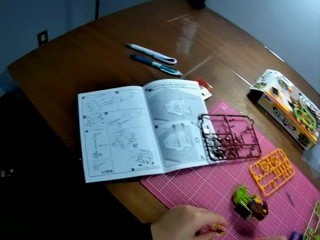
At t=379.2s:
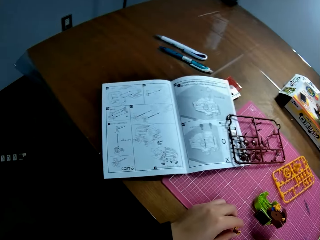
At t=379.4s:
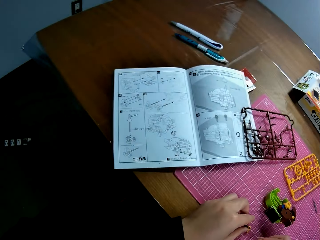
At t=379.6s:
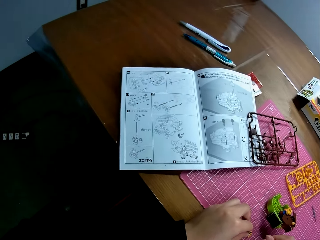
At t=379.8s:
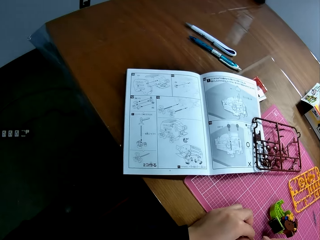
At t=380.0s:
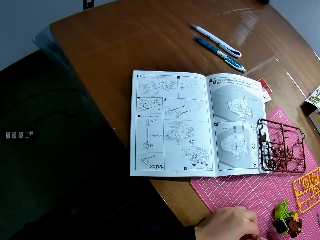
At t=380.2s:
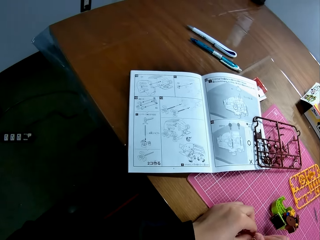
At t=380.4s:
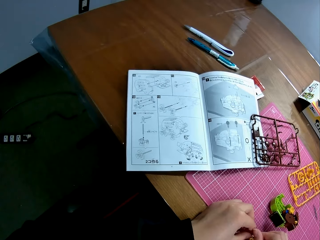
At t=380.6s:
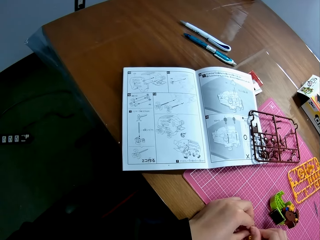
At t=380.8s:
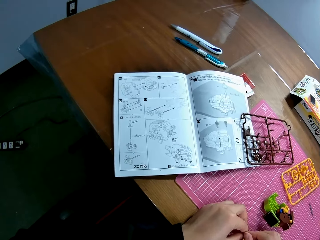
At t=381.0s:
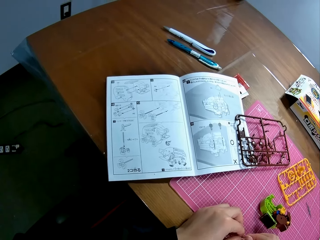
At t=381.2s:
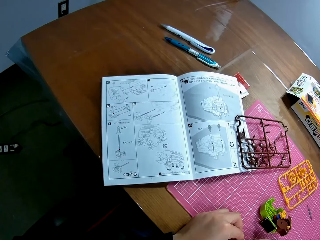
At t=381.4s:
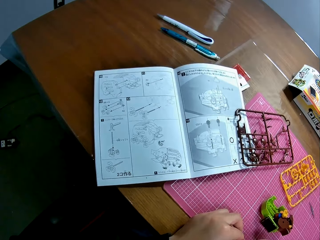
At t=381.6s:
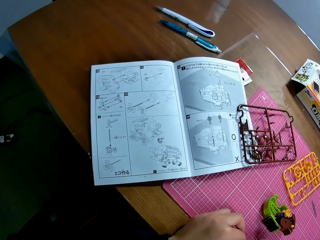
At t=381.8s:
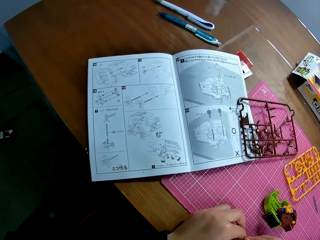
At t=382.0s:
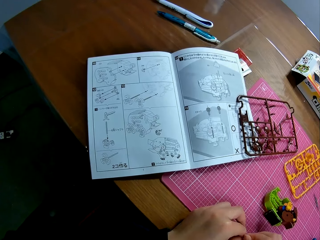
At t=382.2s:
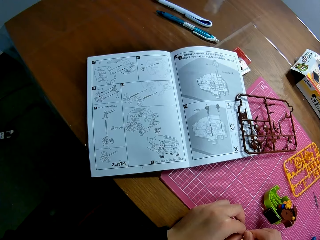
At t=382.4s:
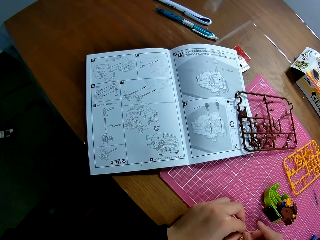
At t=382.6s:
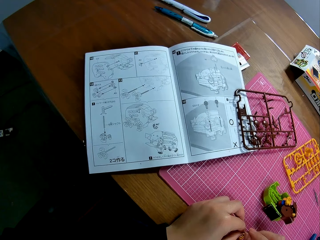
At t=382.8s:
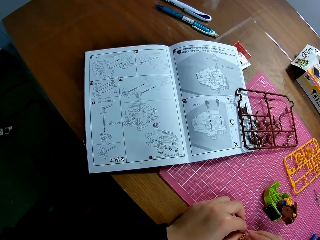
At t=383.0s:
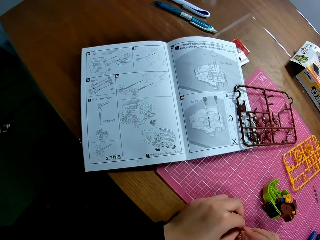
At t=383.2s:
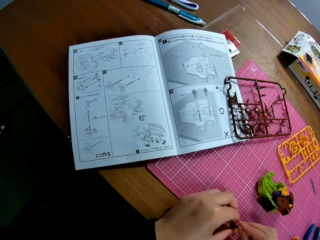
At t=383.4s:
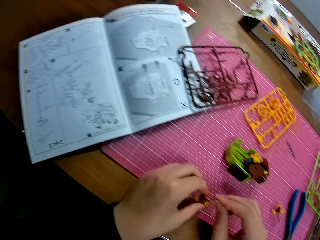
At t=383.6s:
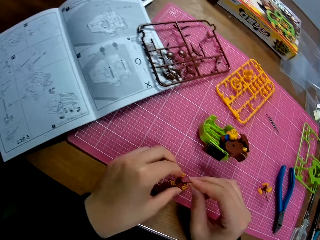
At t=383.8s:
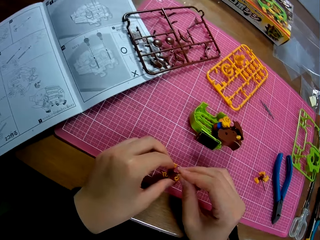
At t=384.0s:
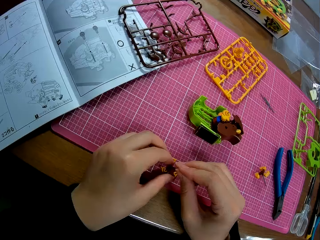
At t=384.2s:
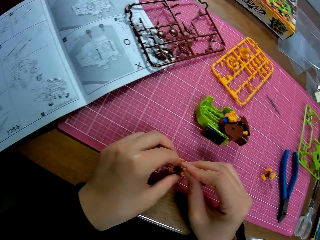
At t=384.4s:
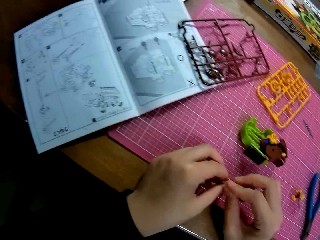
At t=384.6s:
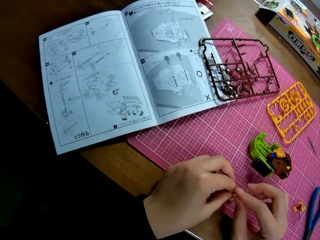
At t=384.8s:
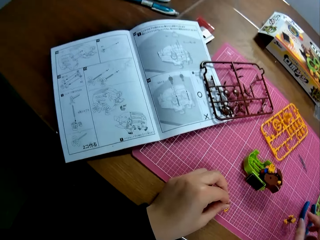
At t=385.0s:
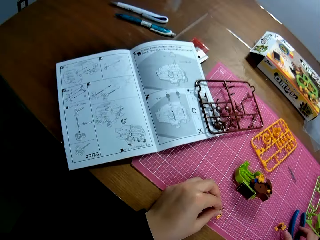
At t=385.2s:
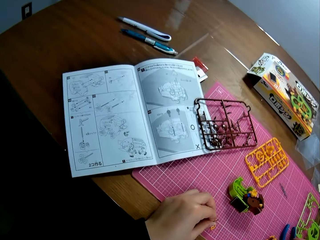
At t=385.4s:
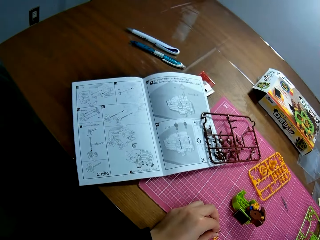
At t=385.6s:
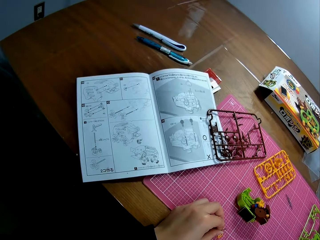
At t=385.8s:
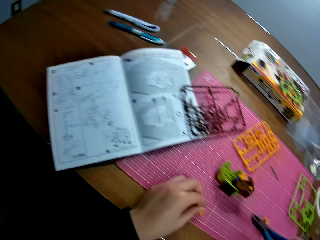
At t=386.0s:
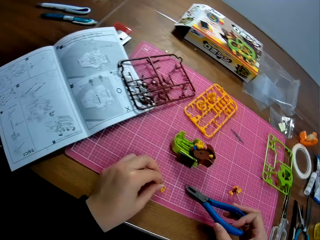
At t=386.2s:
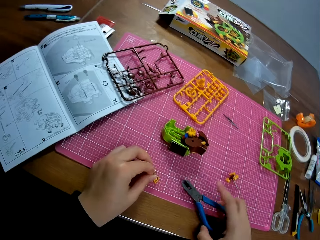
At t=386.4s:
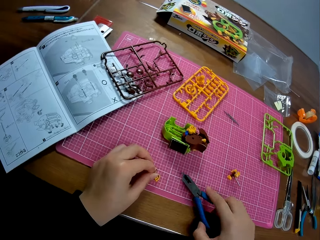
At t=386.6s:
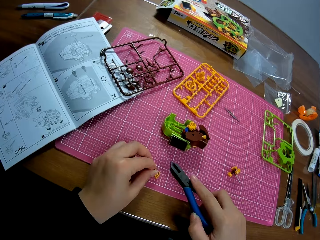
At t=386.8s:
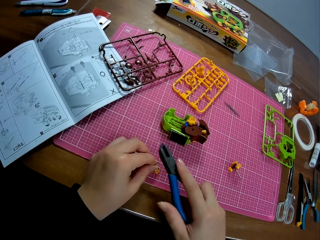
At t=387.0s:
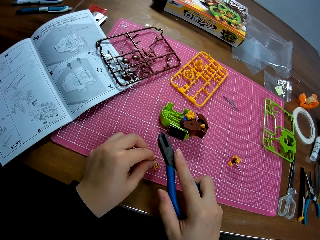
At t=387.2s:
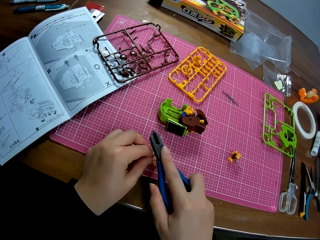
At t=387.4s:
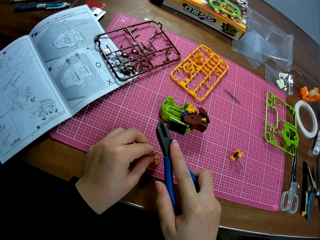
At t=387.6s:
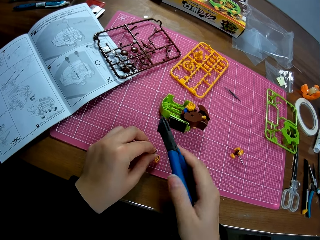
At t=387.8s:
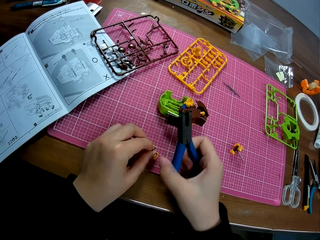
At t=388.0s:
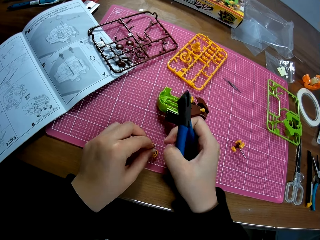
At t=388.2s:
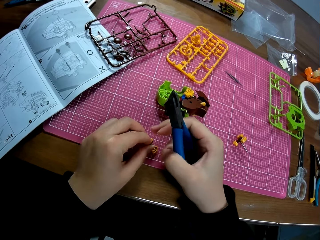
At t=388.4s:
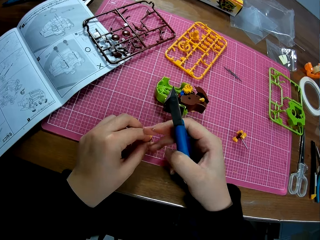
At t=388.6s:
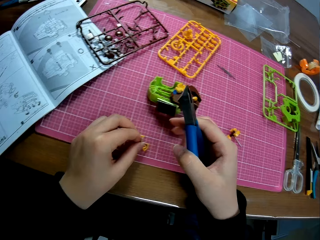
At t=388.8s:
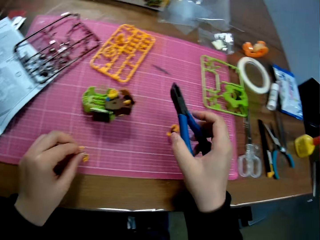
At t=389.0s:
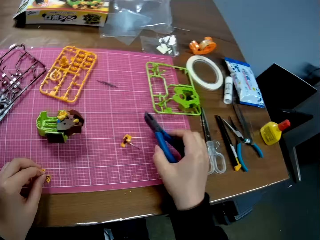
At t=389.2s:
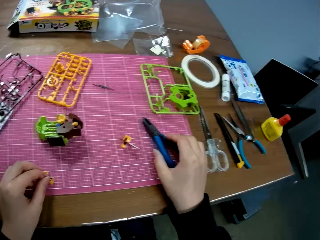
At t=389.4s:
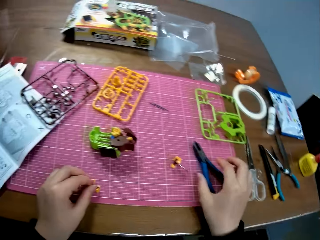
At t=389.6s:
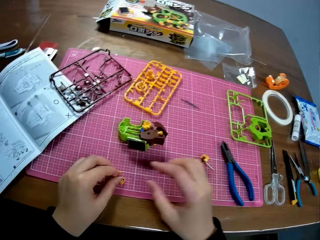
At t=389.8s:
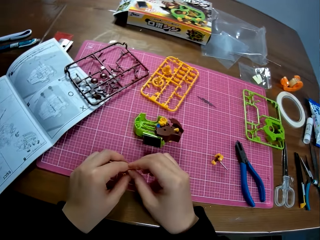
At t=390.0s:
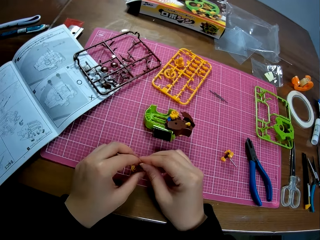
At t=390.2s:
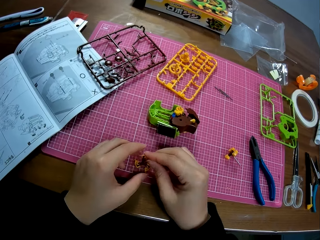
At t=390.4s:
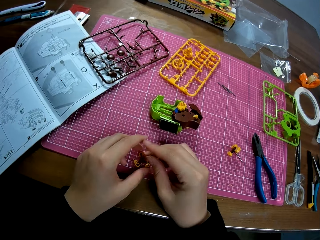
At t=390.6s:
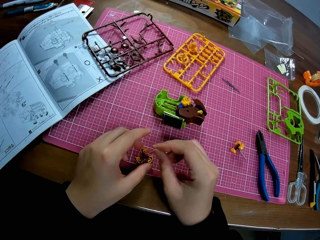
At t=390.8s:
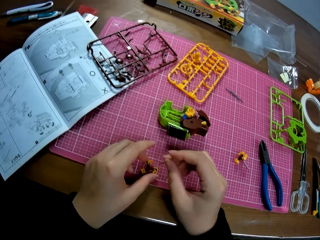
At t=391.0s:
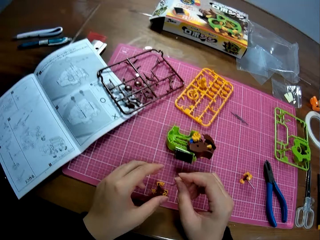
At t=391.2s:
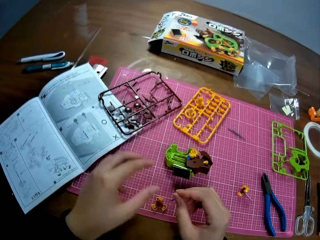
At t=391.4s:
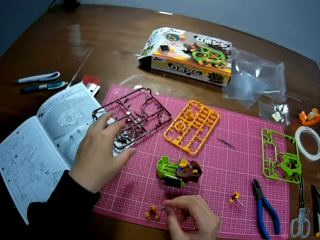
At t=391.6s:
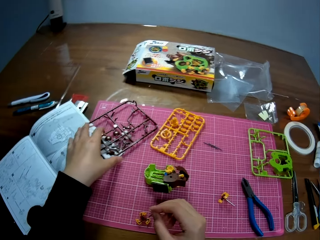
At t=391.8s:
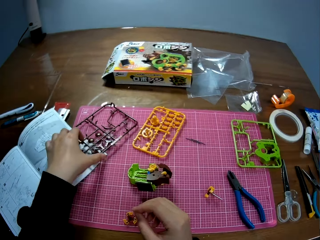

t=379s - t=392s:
The camera wearer places his hand on the table. He inserts something in the plastic model piece. He positions the small metal on the plastic piece. He picks up the plier on the table. He hits the small metal on the plastic piece with the plier. He touches something. He drops the plier on the table. He picks up the small metal on the plastic piece on the table. He touches something.

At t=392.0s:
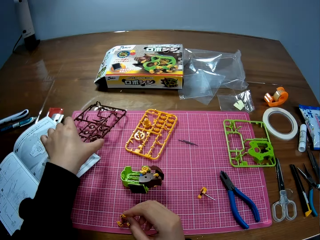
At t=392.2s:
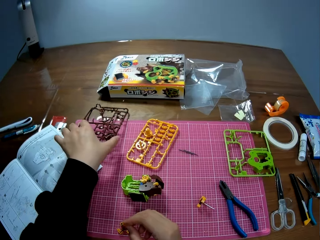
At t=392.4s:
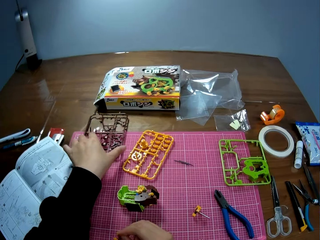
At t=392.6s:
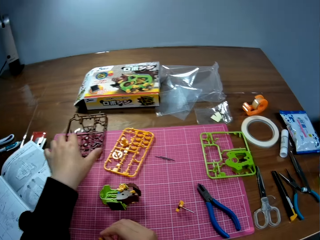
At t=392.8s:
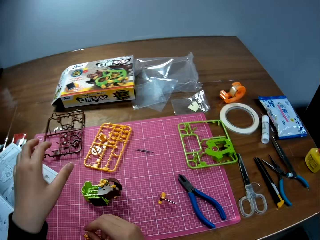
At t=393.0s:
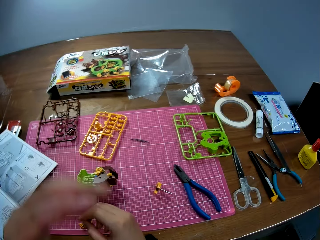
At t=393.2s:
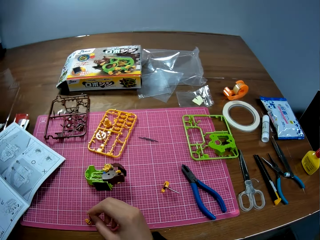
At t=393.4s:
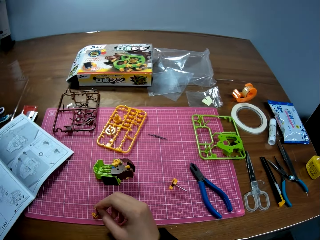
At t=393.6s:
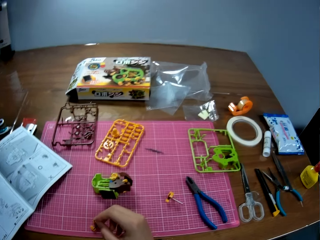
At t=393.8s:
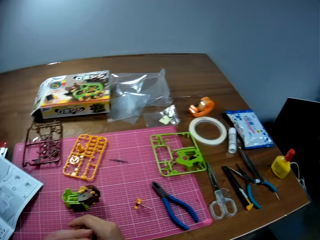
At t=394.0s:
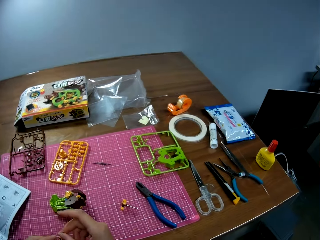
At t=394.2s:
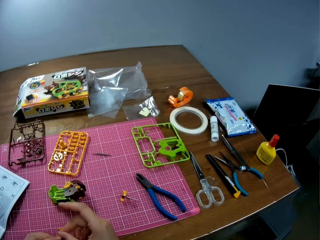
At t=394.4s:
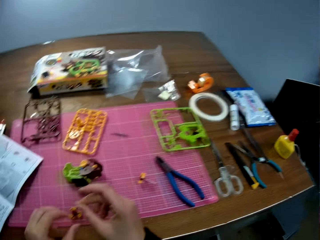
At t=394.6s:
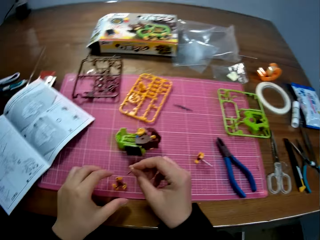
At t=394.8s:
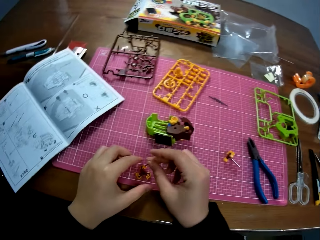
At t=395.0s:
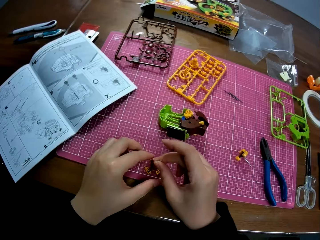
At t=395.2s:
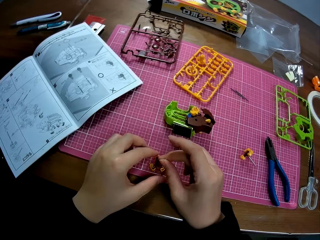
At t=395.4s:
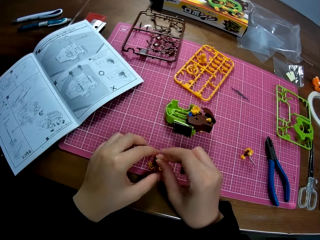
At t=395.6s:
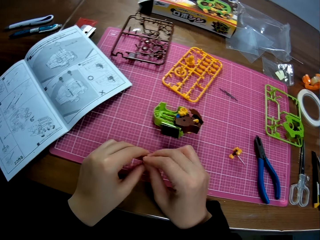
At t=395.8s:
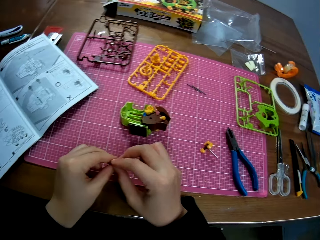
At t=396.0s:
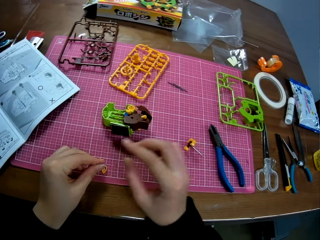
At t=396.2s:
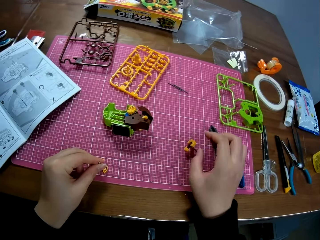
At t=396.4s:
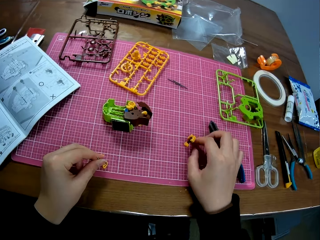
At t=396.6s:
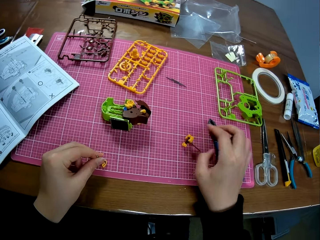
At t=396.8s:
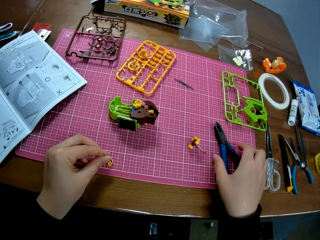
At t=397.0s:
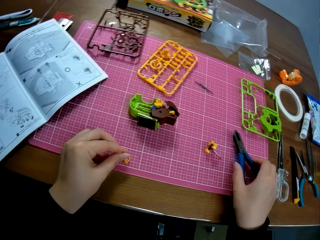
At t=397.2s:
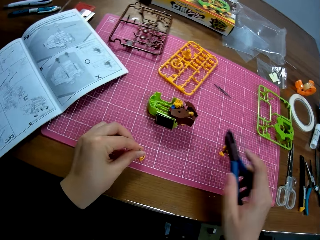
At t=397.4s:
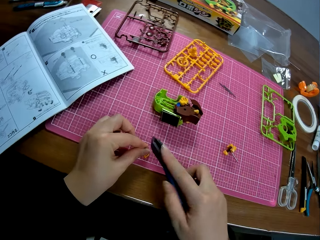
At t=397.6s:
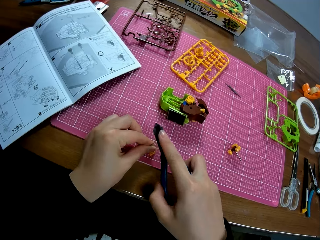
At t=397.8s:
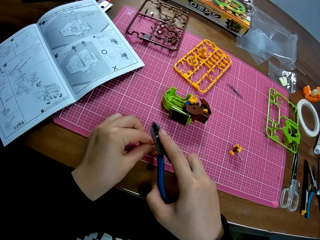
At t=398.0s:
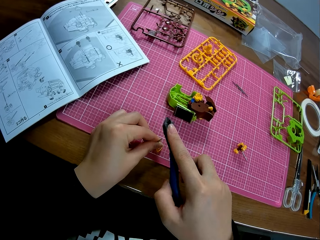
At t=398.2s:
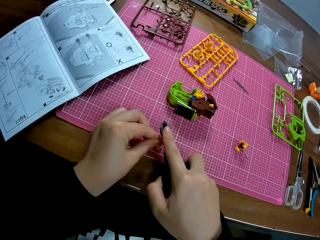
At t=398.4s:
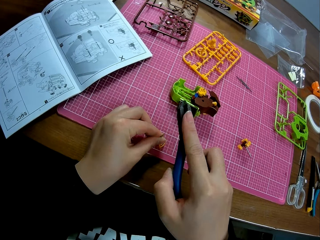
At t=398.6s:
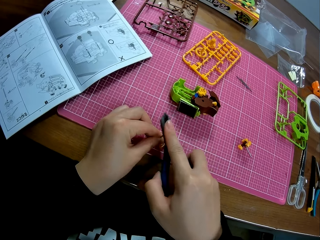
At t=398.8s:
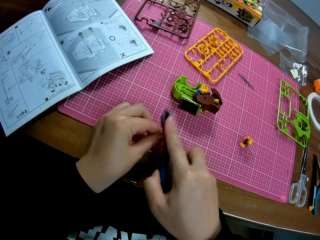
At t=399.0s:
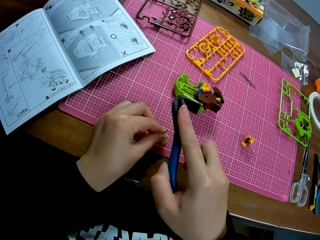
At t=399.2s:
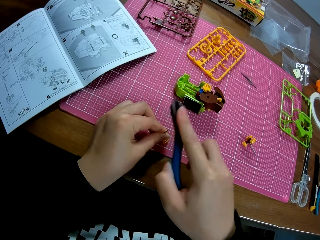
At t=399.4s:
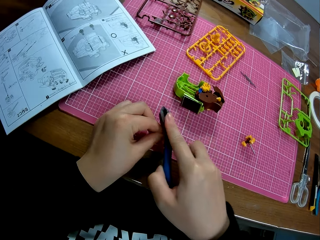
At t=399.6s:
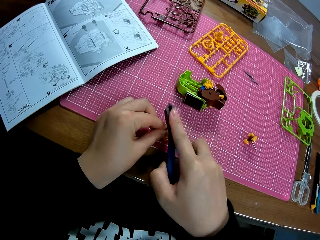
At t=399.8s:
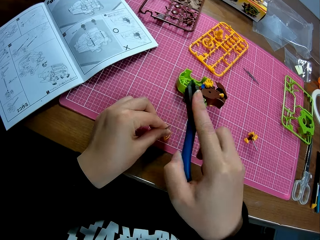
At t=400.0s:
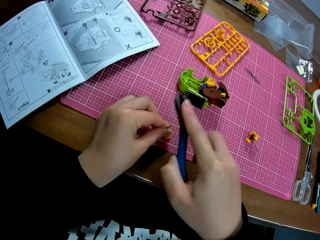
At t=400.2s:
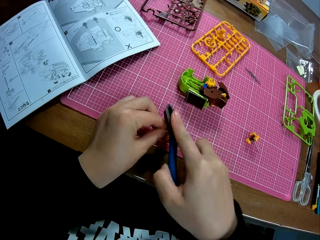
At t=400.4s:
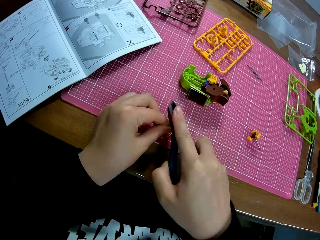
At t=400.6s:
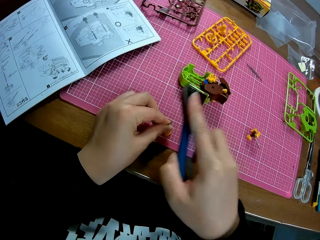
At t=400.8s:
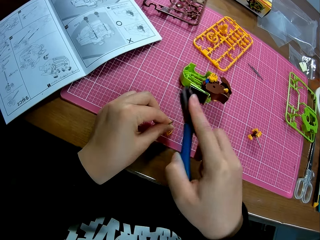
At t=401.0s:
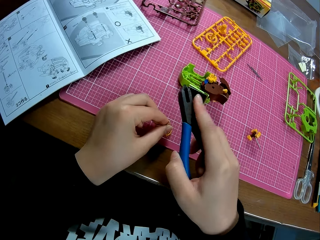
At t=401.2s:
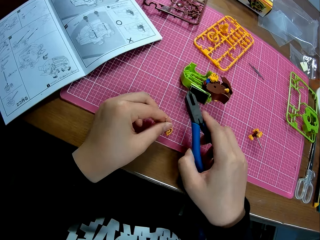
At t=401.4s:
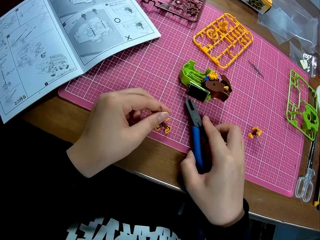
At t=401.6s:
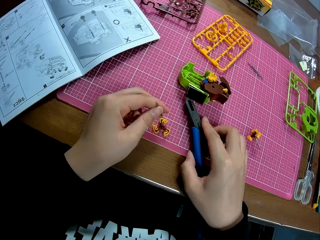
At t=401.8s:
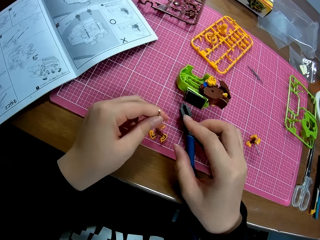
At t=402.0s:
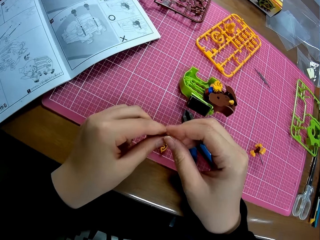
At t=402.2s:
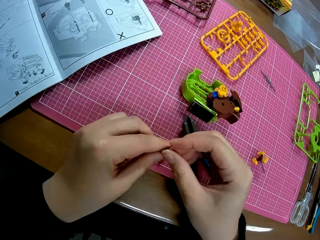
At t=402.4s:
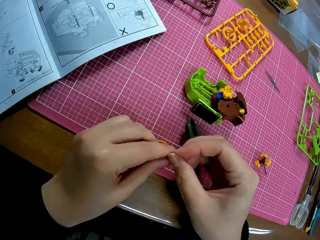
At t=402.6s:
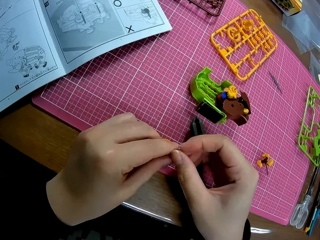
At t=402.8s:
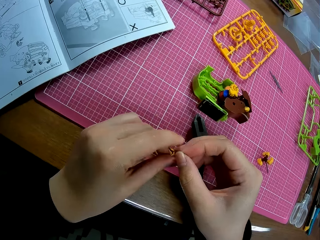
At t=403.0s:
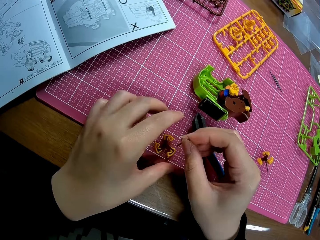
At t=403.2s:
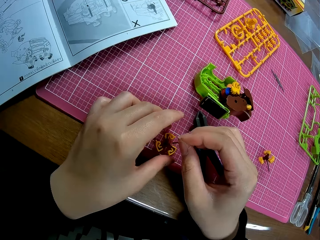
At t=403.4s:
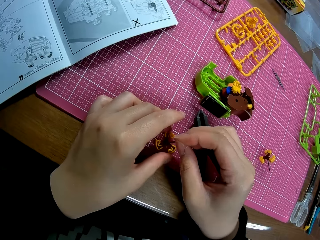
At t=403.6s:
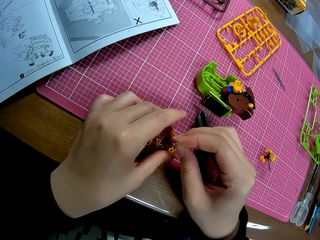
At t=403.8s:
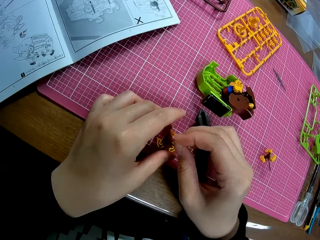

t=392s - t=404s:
The camera wearer moves the plastic sheet on the table. They touch something. They position the small metal on the plastic piece. They pick up the plier on the table. They touch the plastic model piece. They hit the small metal on the plastic piece with the plier. They drop the plier on the table. They insert the small metal on the plastic piece. They touch something.
